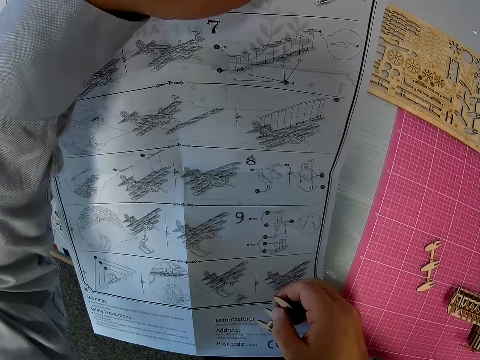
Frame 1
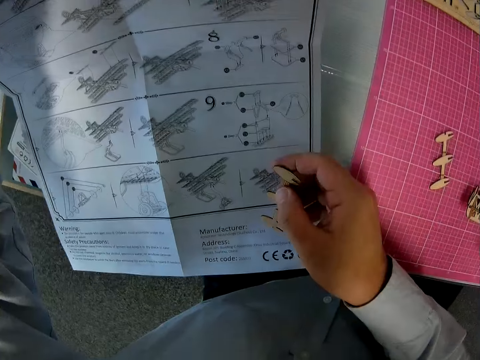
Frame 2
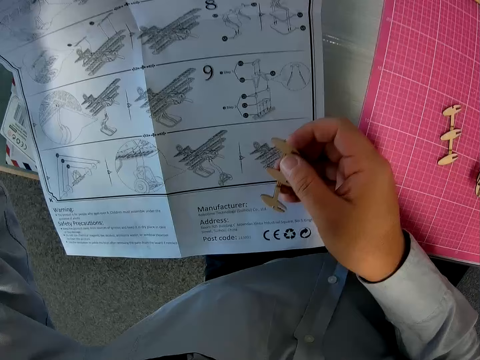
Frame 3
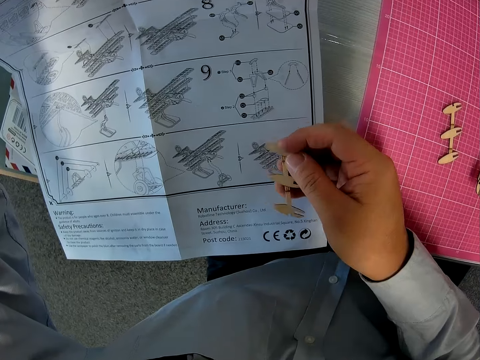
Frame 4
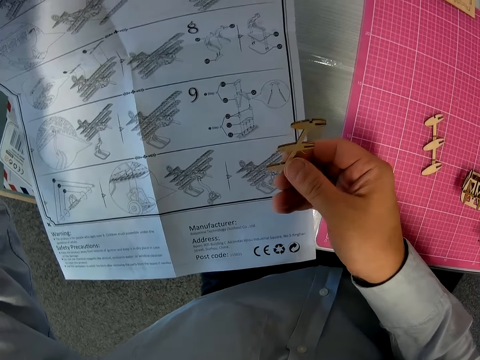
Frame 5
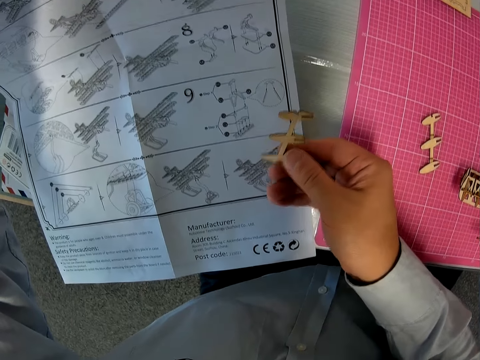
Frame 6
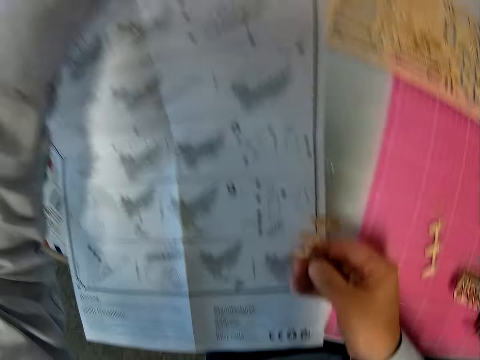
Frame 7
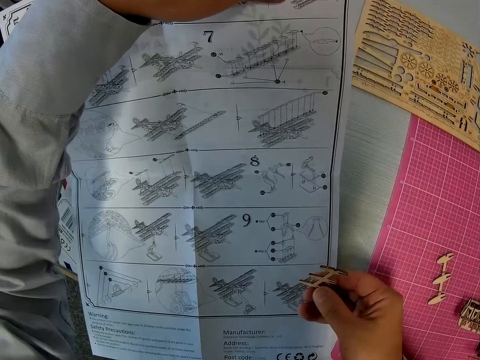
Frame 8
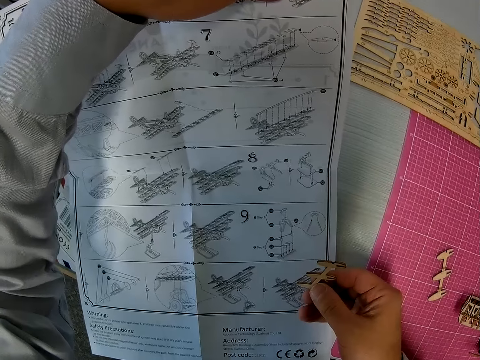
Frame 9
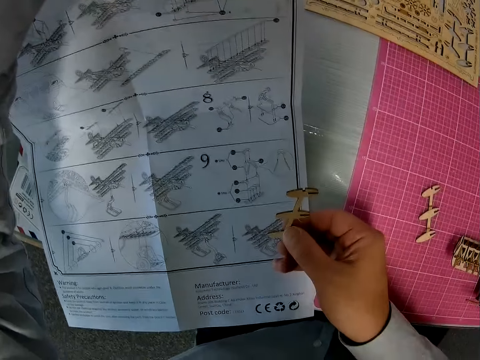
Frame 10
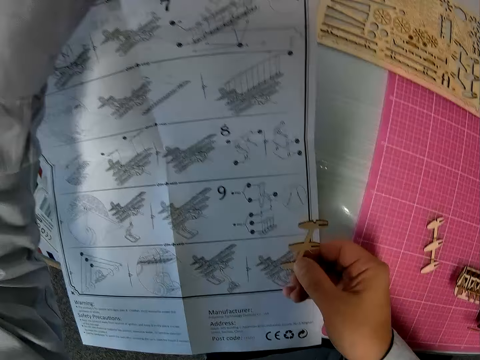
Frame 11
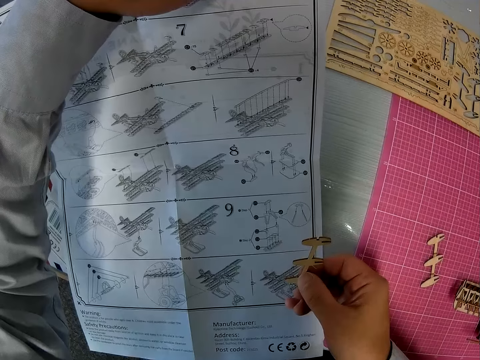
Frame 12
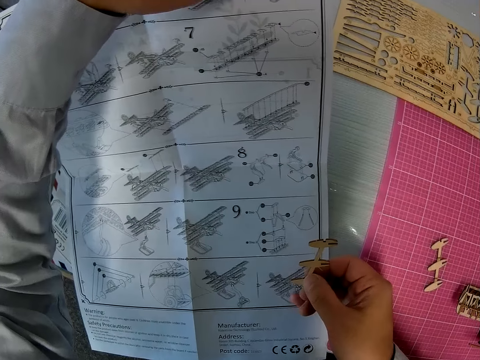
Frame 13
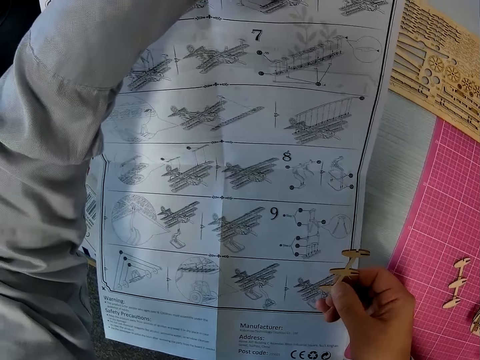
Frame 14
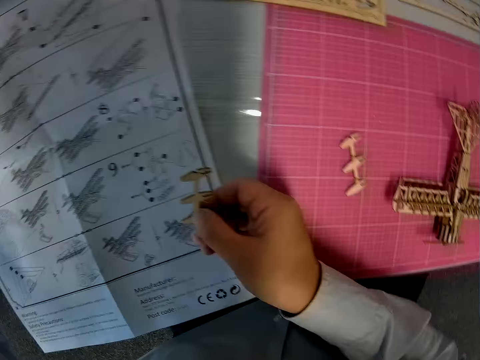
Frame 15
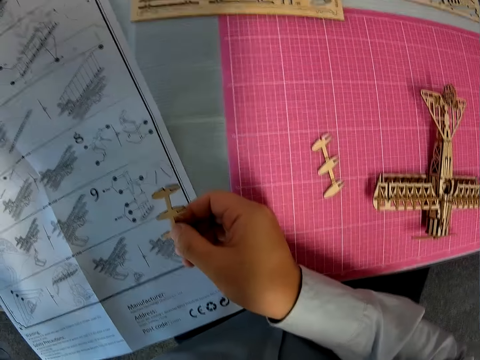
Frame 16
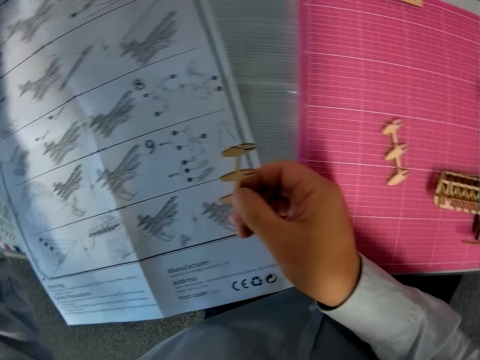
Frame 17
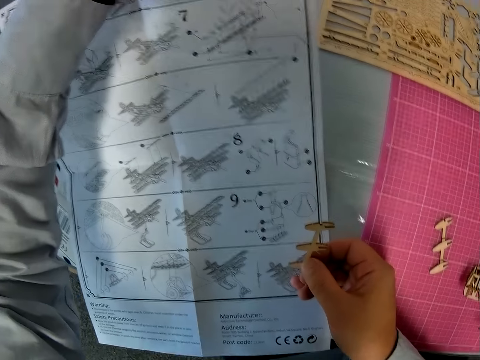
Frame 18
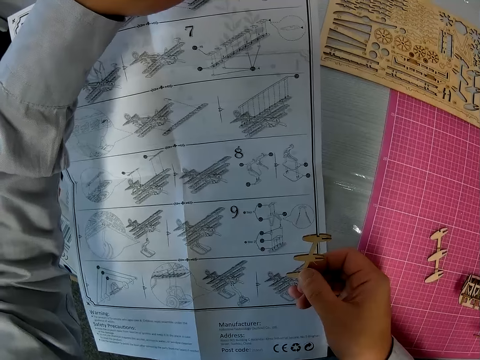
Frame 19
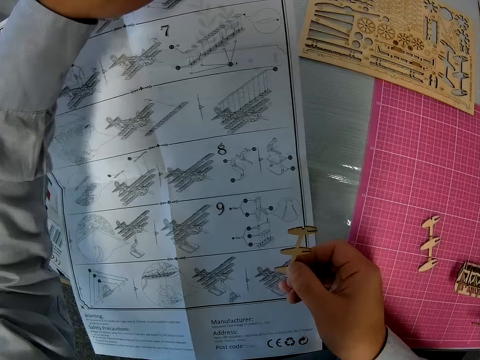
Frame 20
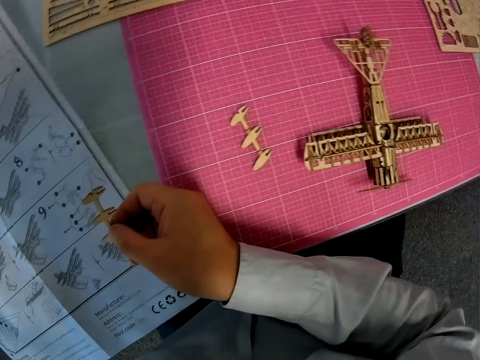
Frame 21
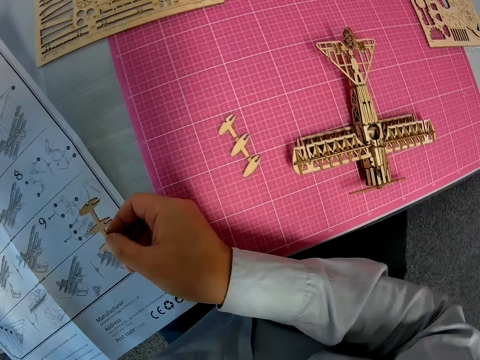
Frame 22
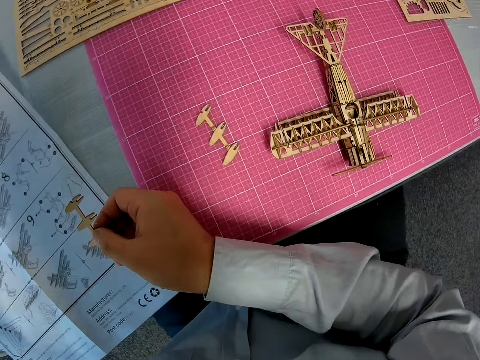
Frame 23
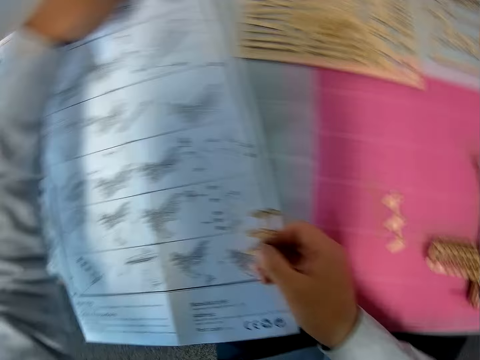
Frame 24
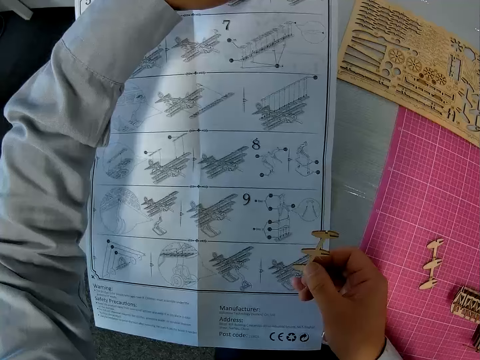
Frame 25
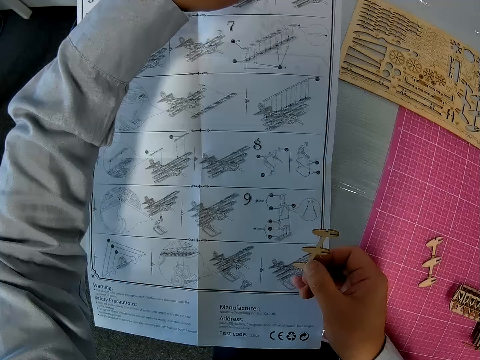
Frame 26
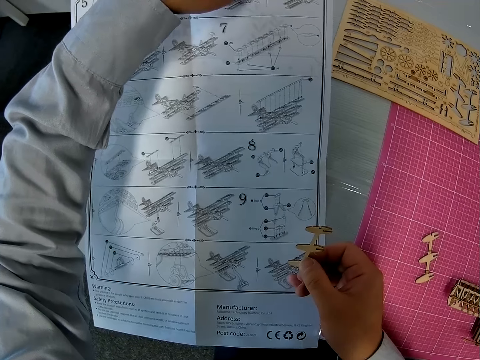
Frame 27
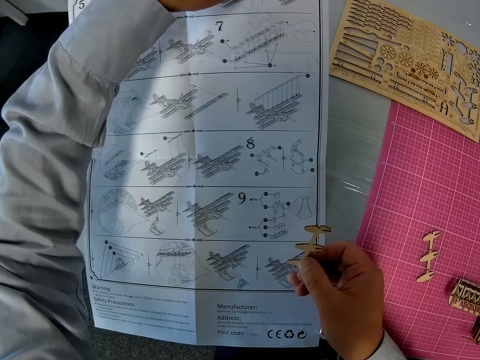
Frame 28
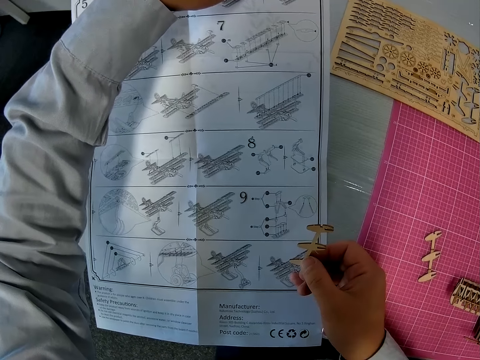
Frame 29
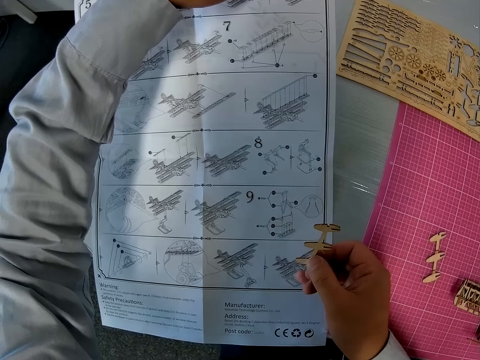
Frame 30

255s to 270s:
The camera wearer looks at the piece in his hand. He examines the manual. He looks at the piece in his hand. He examines the manual. He looks at the piece in his hand. He looks around a table. He examines the manual. He looks at the plane on the table. He looks at the piece of paper manual on the table.

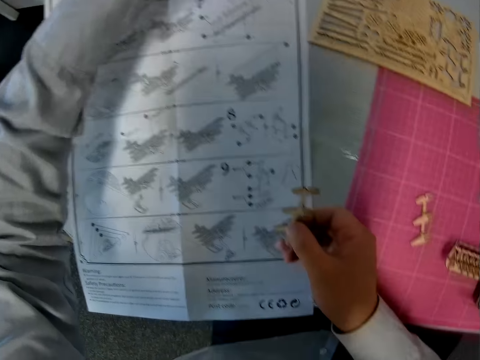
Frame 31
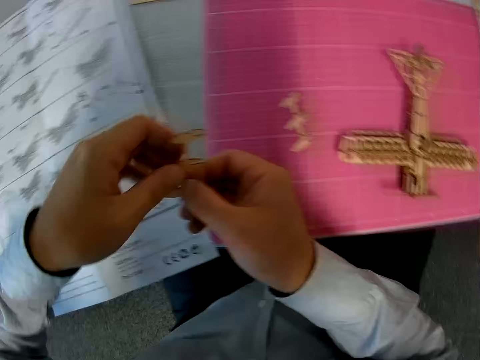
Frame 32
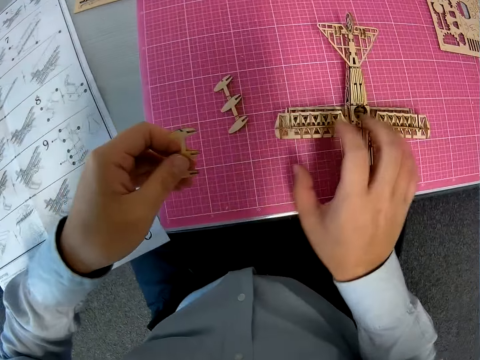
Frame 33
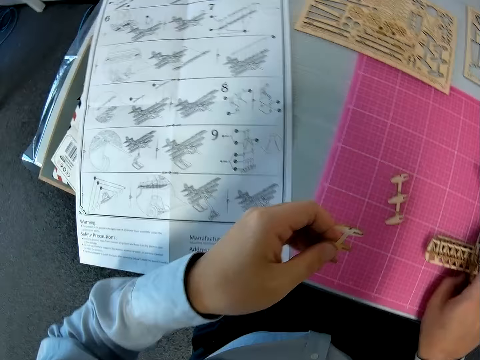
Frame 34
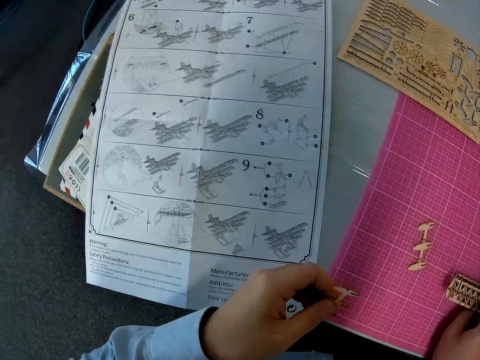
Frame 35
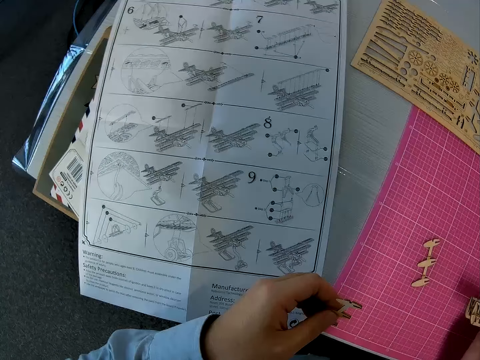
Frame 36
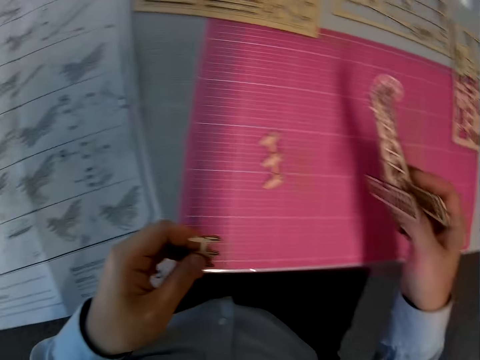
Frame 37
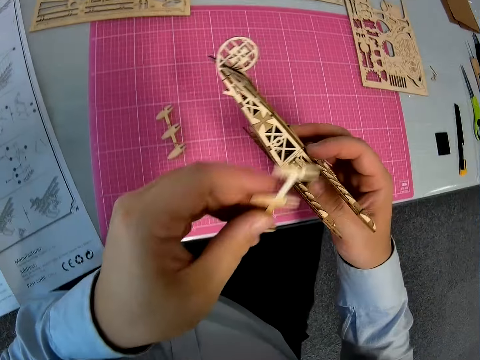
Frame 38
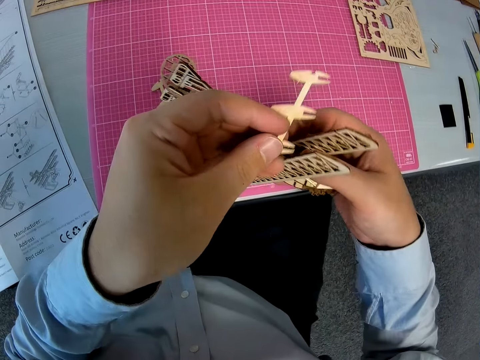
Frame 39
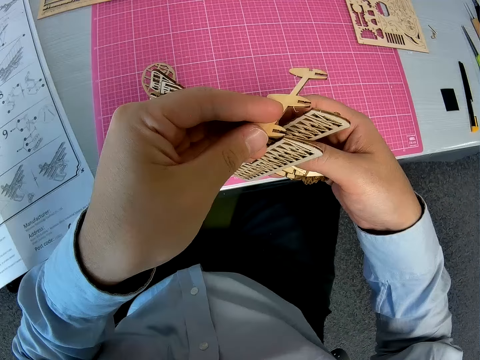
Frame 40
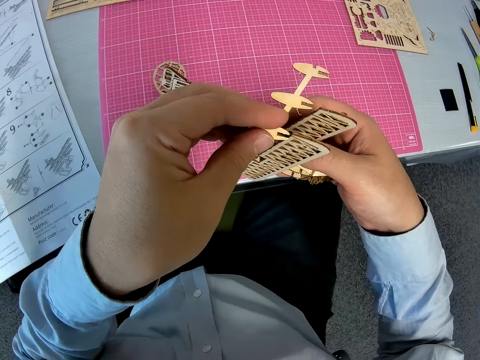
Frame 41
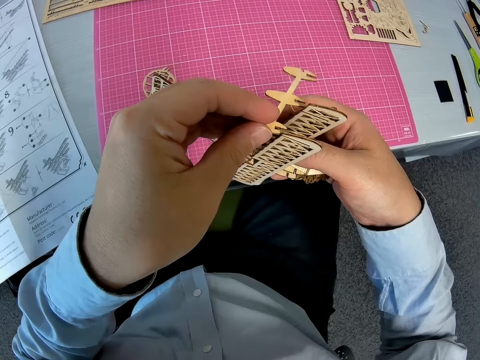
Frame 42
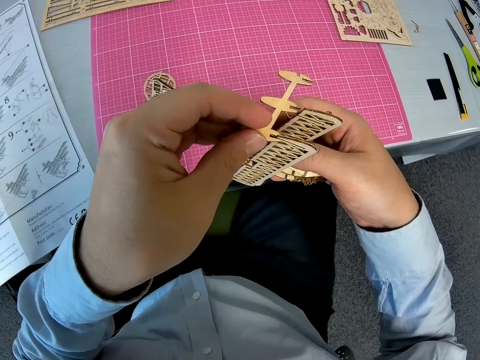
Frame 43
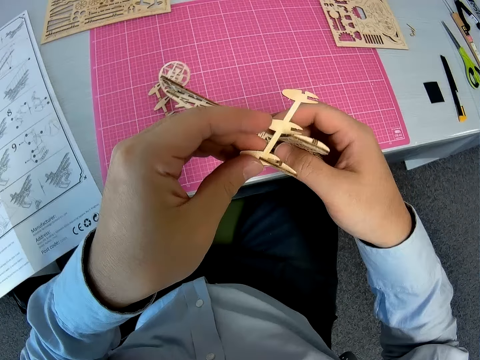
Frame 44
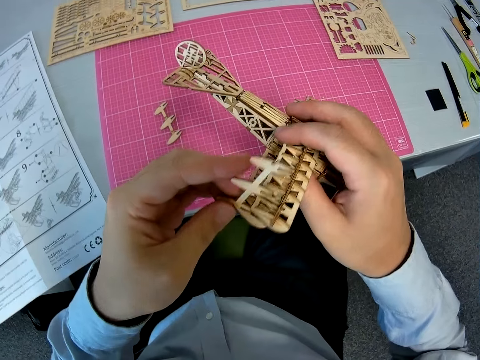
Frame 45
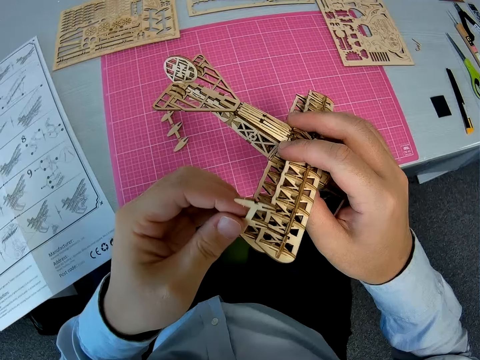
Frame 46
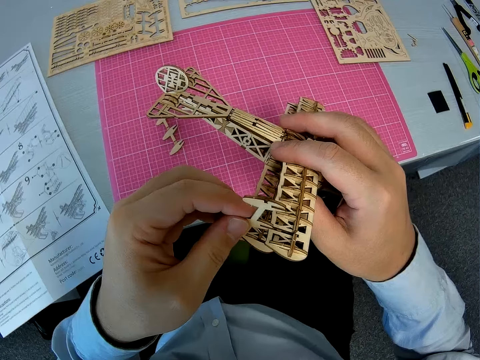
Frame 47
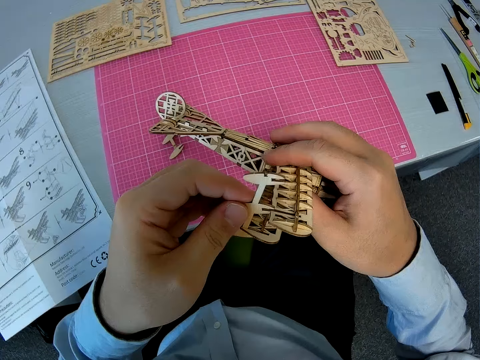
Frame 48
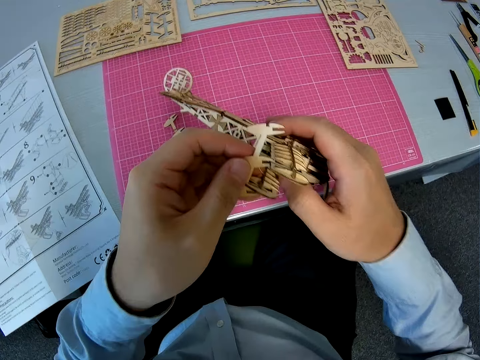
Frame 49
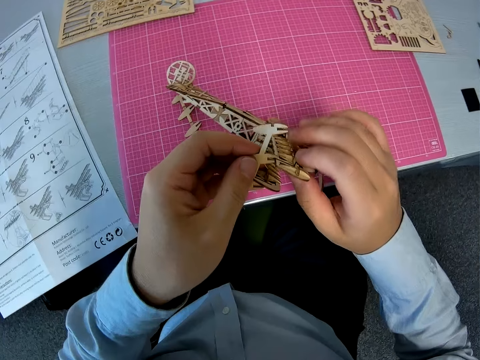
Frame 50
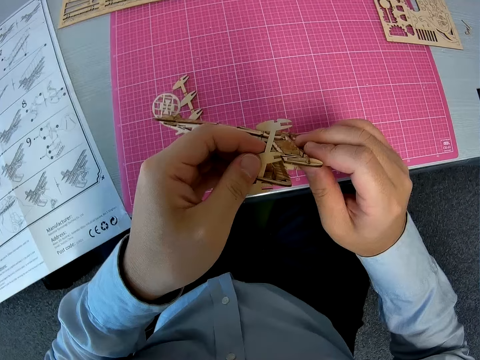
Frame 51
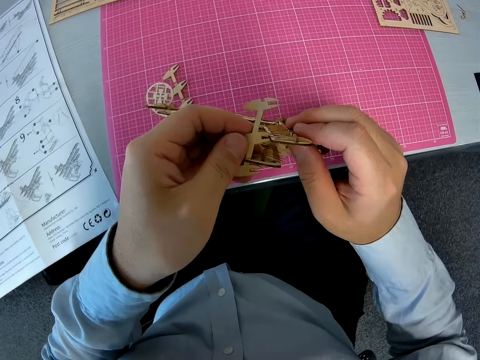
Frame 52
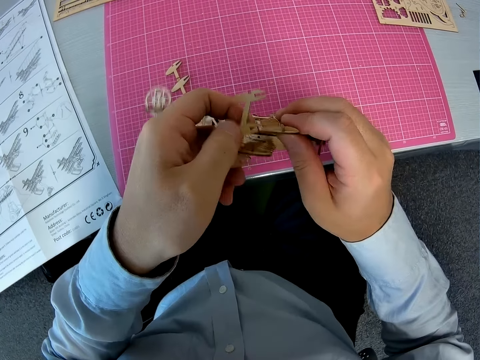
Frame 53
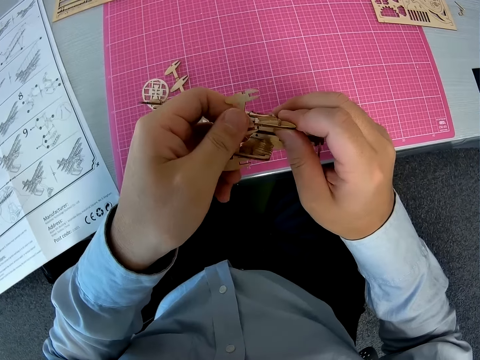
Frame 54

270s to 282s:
The camera wearer moves the piece from his right hand to his left hand. He puts down a piece of paper manual on a table. He holds the plane with his right hand. He picks up an airplane model from a cutting mat. He examines the manual. He adjusts a piece of wood craft on the airplane model. He fixes the piece into the plane. He puts down the airplane model on the cutting mat.
